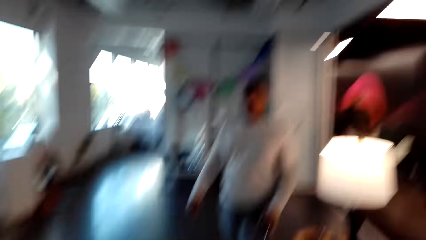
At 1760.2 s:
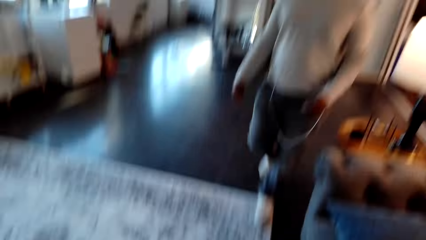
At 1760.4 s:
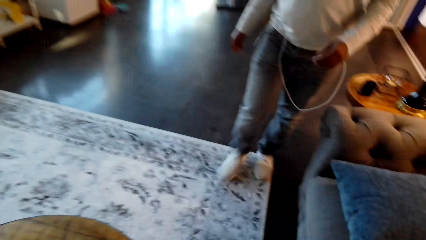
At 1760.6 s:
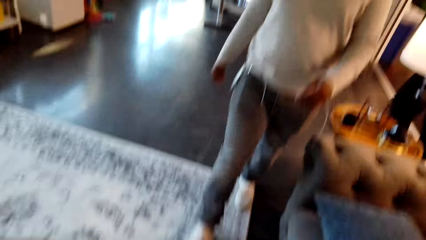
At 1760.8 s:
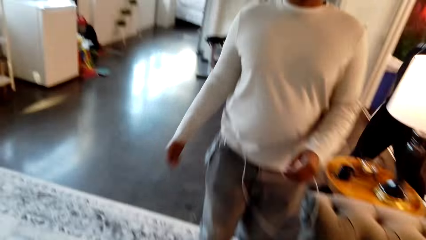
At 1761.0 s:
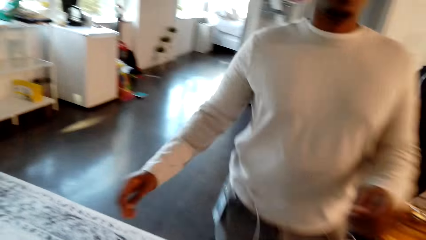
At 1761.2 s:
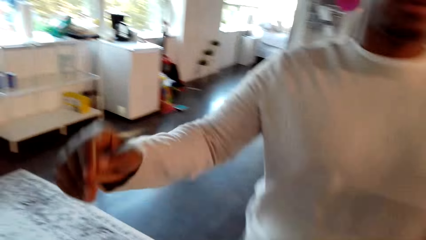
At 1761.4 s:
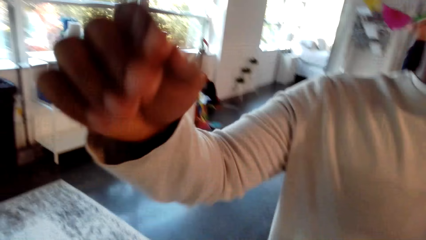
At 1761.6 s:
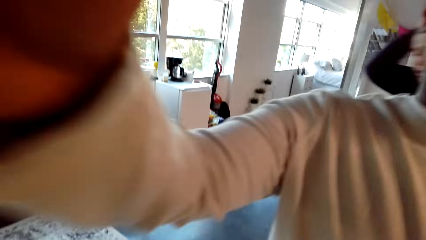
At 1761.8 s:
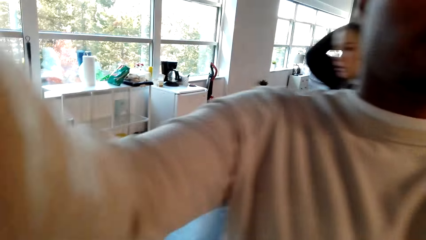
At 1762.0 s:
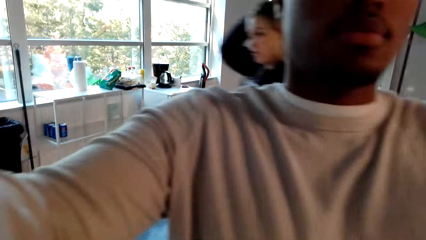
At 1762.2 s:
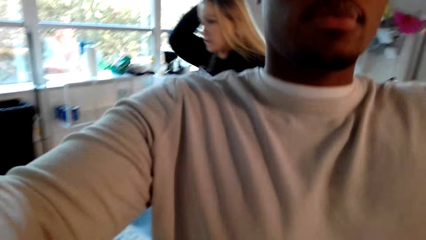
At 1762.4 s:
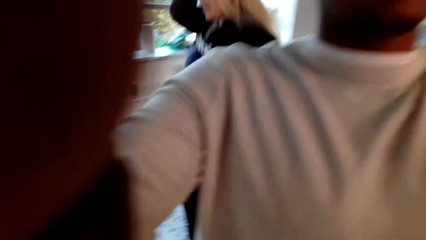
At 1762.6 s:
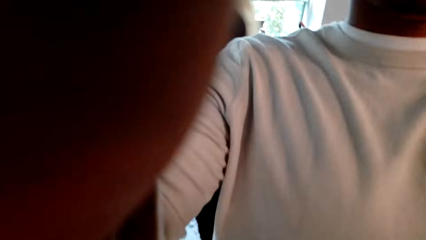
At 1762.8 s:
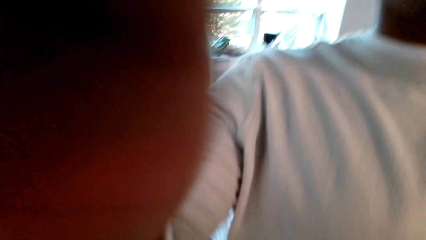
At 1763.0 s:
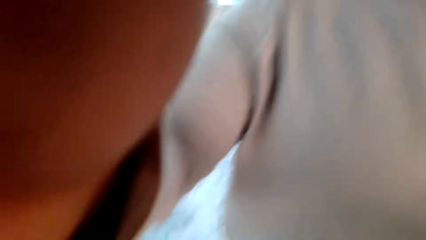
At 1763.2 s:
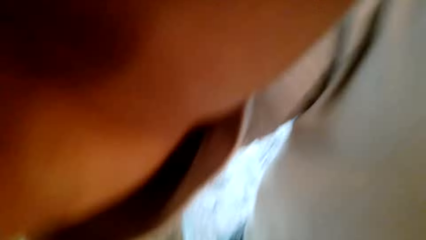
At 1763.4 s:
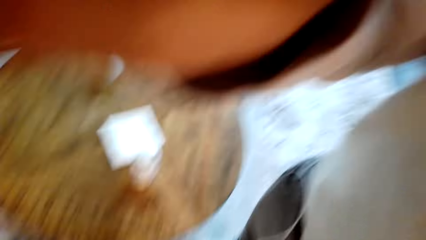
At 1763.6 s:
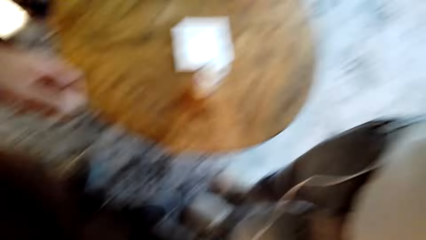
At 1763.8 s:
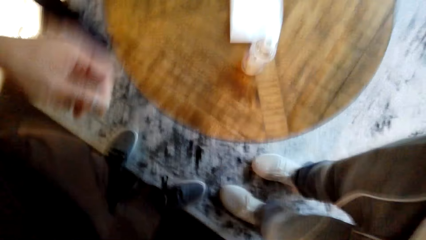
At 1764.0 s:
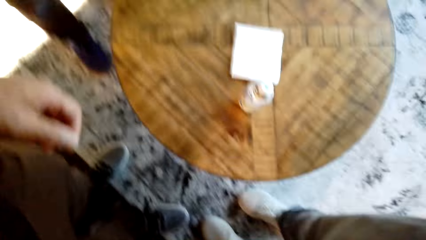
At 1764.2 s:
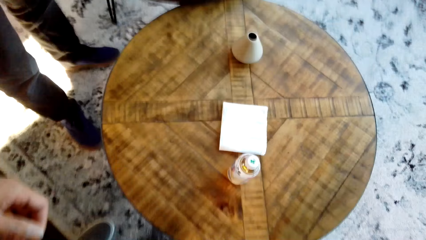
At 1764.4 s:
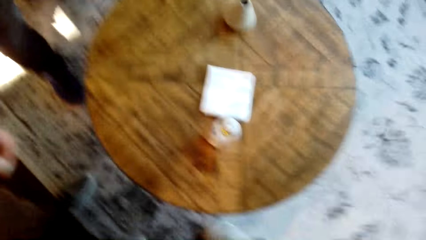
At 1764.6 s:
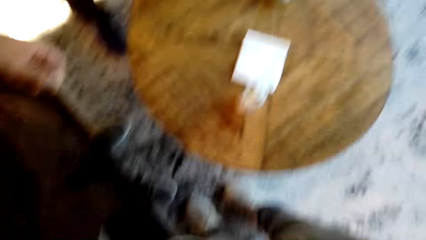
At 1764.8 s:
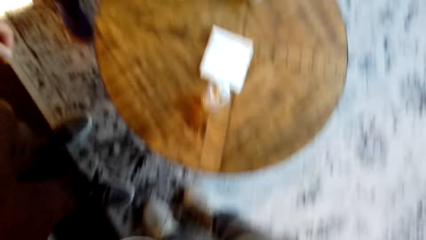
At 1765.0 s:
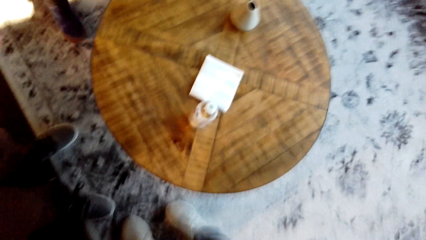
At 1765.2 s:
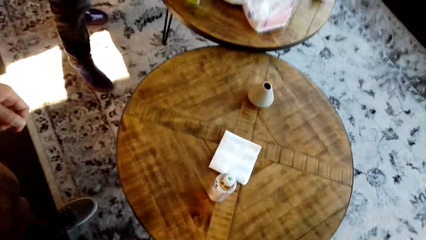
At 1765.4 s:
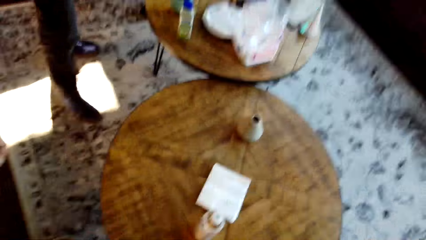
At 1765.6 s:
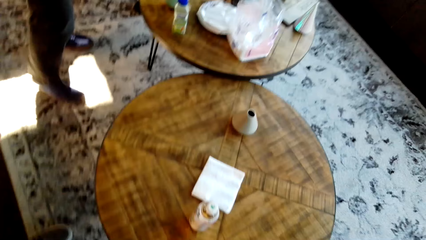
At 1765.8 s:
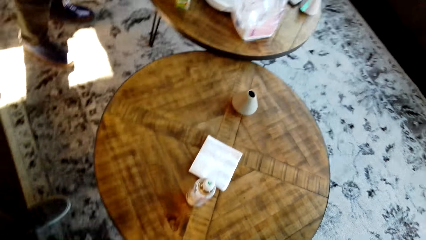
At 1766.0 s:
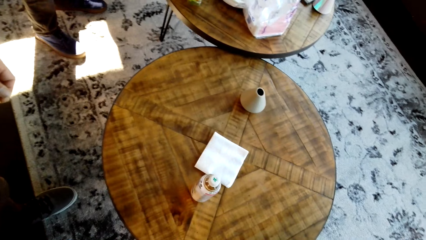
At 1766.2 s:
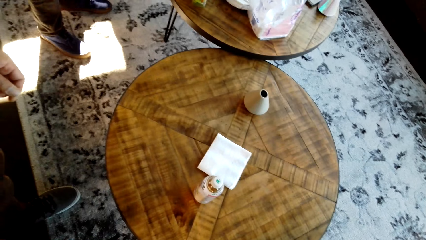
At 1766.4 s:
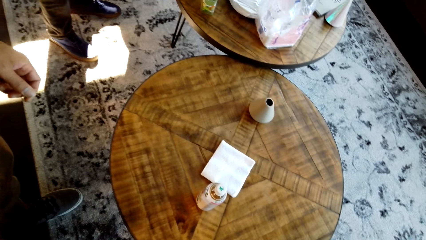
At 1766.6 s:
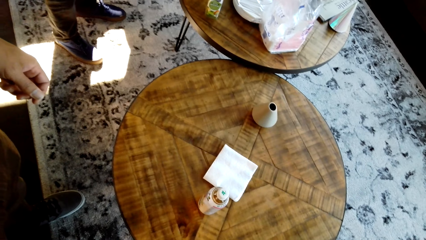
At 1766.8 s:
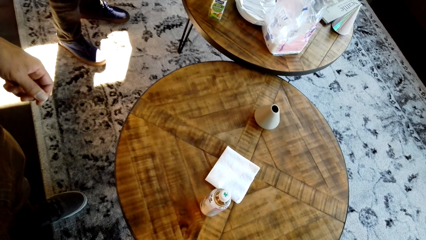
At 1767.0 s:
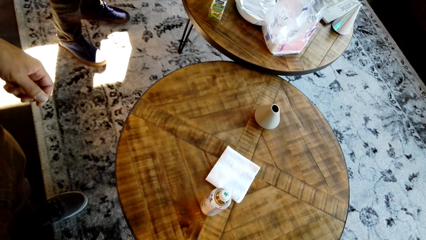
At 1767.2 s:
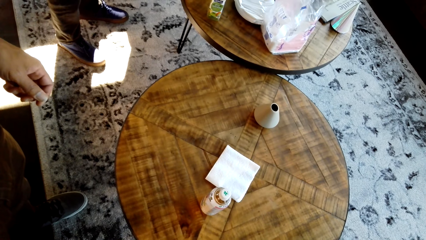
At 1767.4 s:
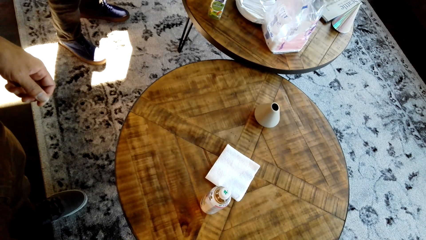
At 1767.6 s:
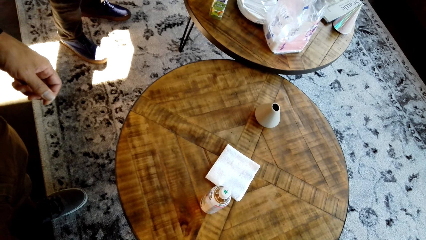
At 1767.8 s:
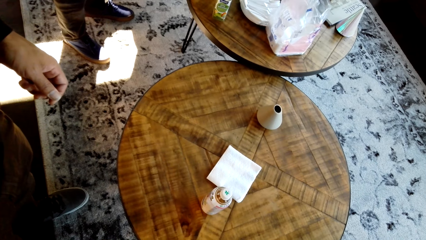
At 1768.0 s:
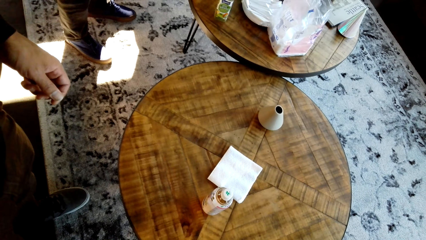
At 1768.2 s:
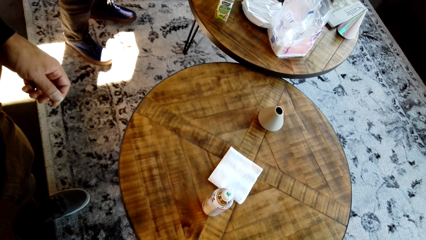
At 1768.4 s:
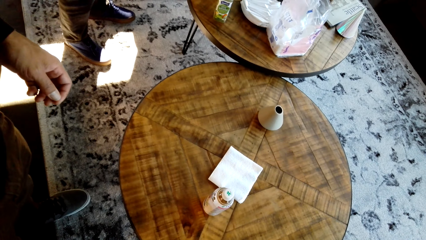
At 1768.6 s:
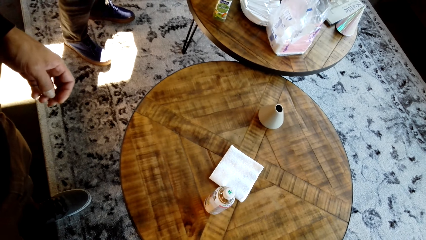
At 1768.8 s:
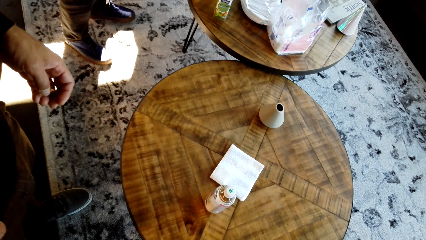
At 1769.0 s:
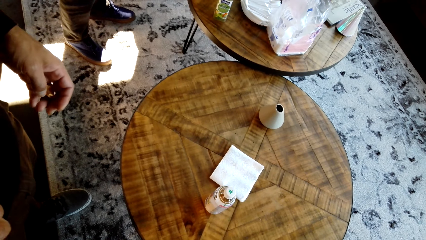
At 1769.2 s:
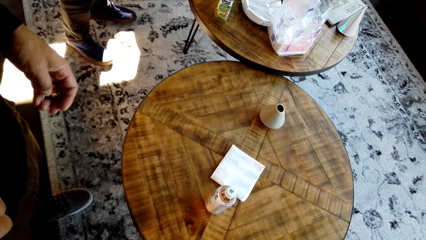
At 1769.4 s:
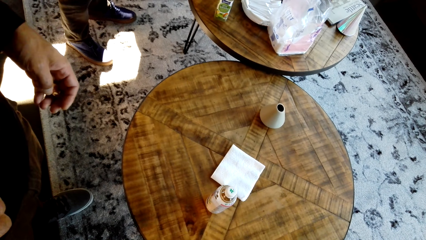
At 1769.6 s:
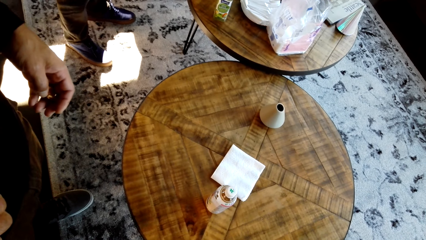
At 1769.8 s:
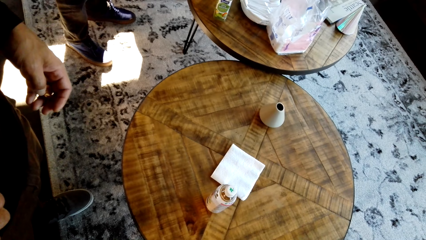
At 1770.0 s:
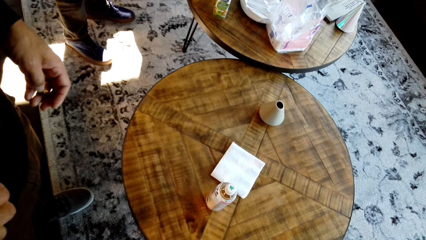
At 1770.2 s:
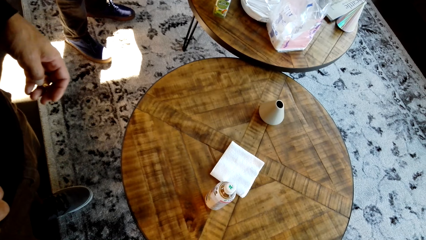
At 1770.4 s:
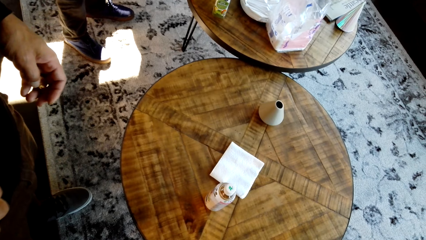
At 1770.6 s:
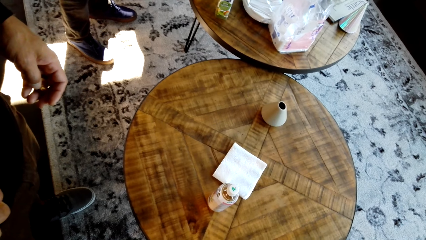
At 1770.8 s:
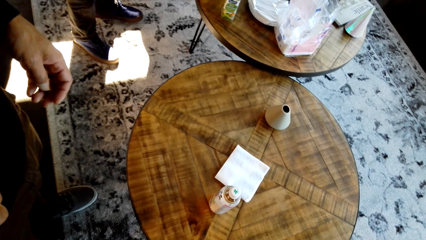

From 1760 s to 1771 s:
A man picks up a camera. The camera wearer dialogues with a woman.
